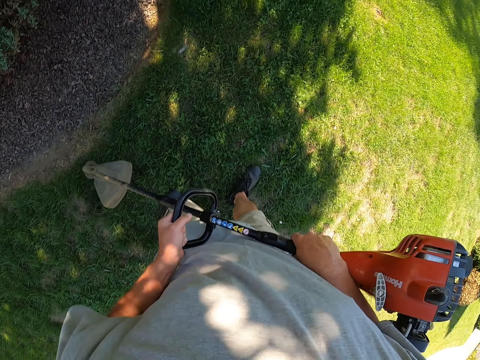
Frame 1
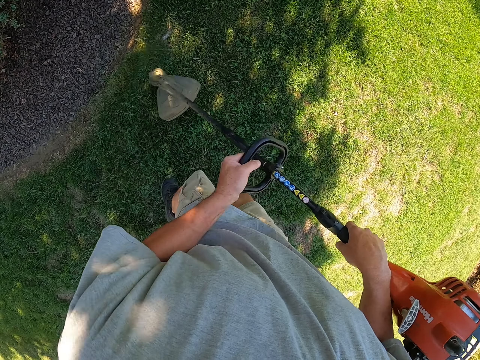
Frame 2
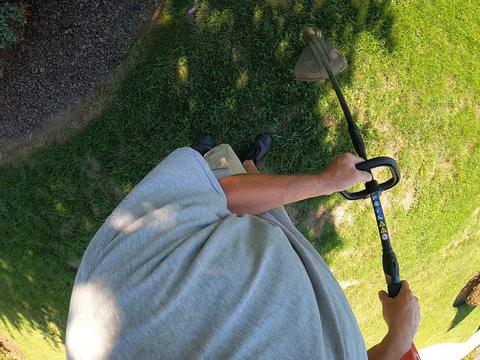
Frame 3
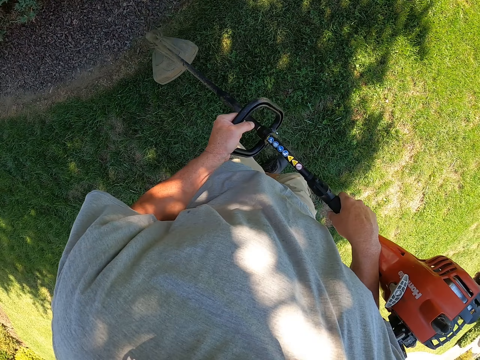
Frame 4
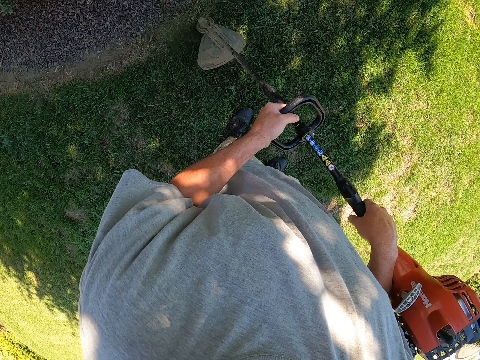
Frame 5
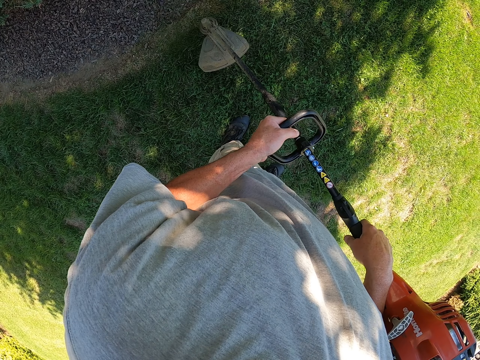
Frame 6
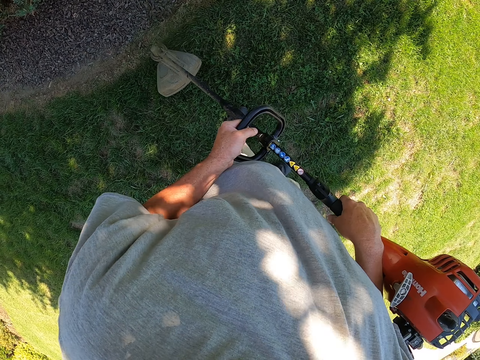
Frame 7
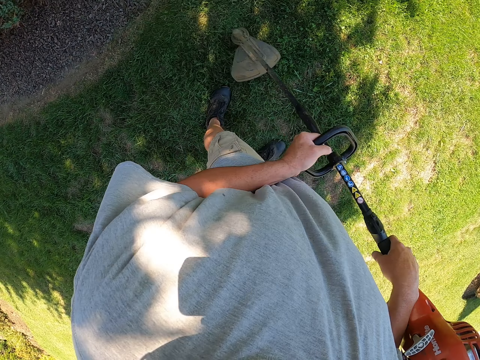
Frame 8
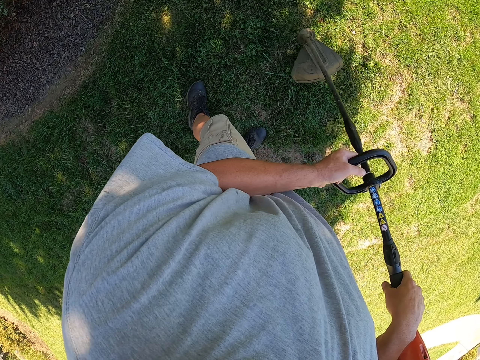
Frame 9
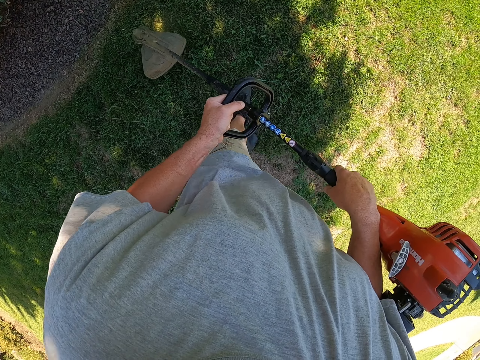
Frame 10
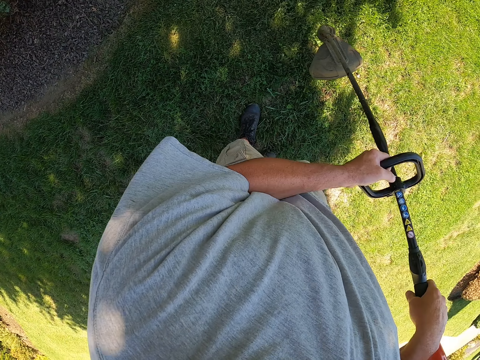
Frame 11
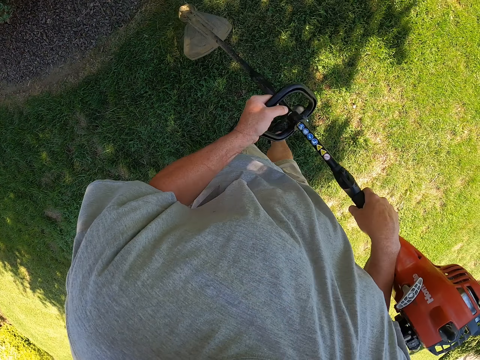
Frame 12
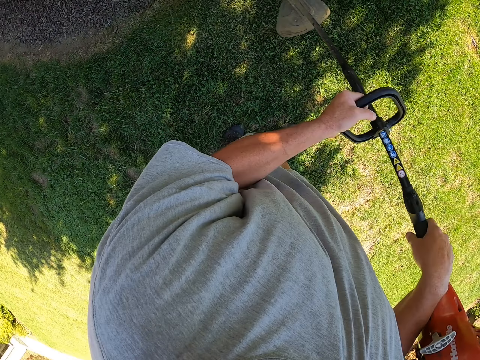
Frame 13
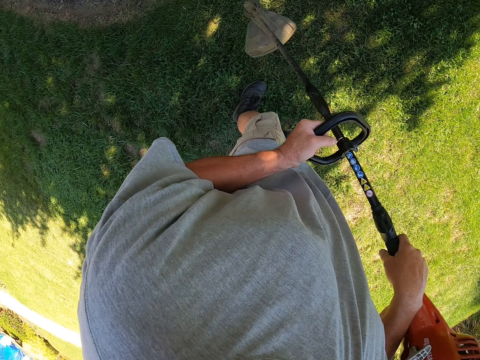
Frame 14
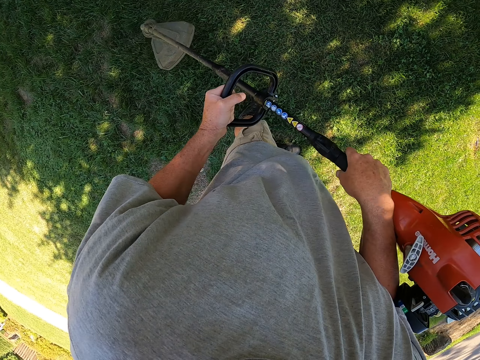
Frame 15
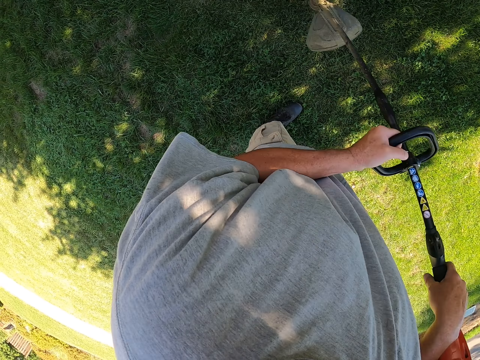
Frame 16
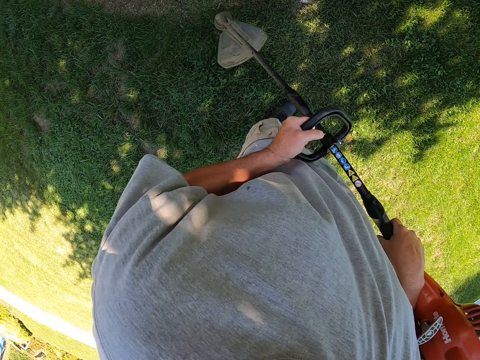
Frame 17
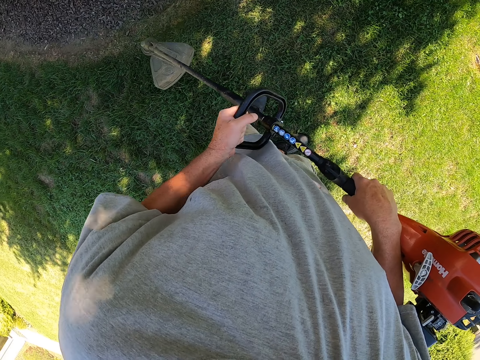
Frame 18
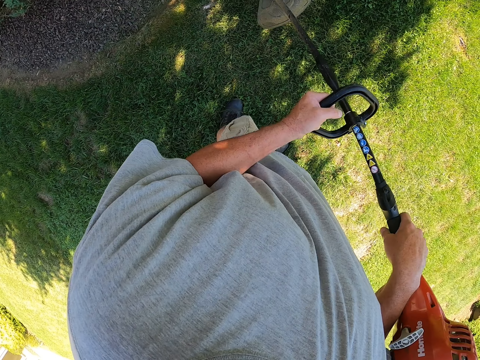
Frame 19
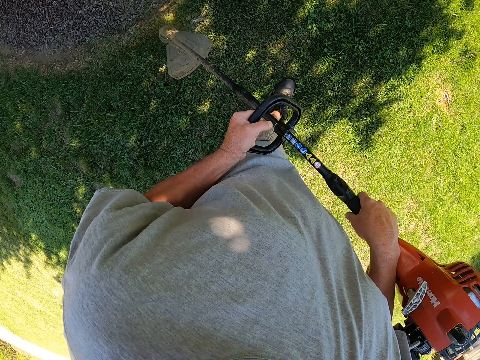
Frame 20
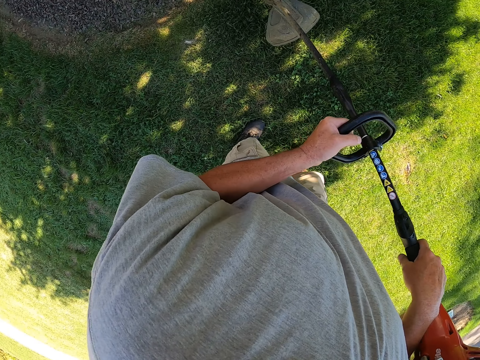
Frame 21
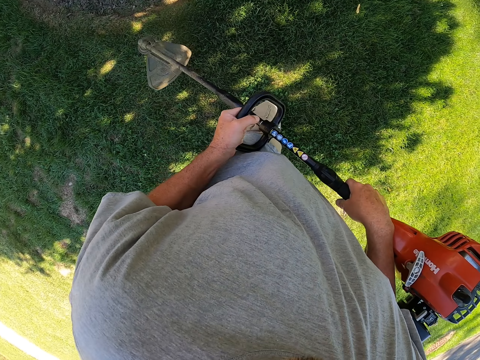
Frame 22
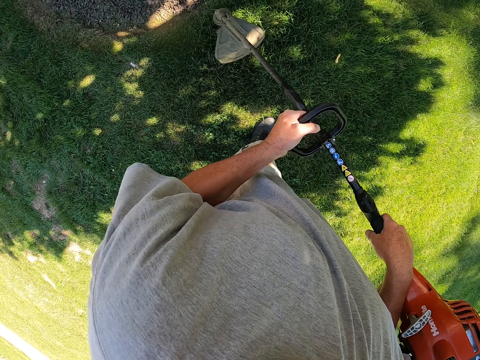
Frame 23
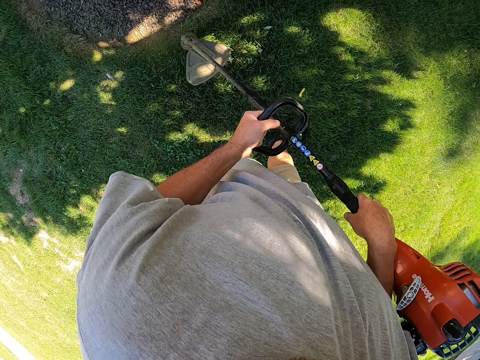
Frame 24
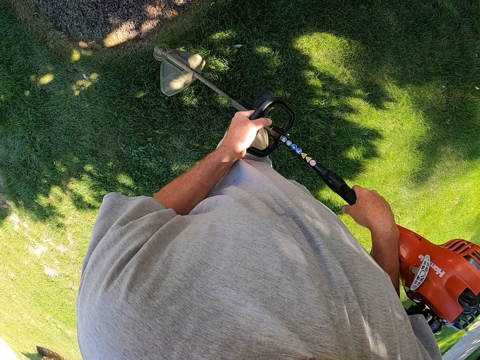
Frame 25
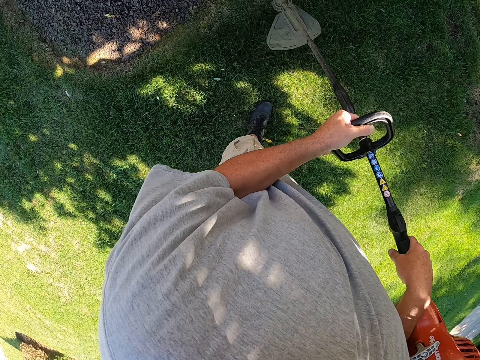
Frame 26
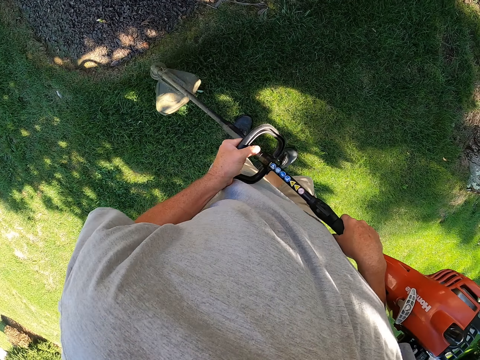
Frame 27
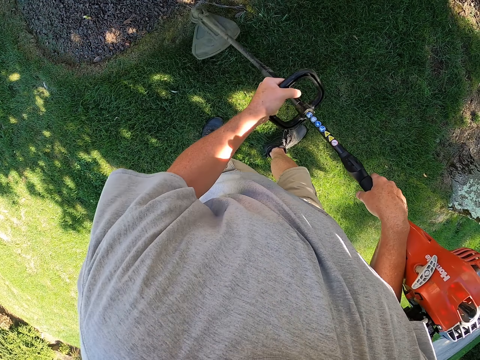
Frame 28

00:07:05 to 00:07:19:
The camera wearer stops walking. They trim grass with a grass trimmer. They walk around the compound. They trim grass with the grass trimmer.

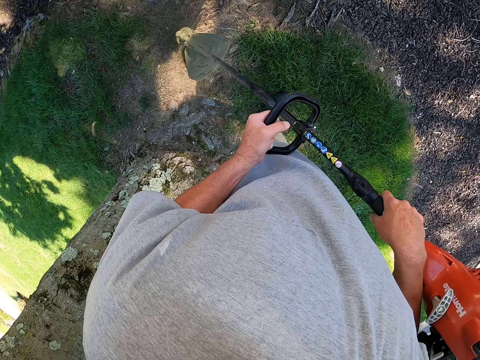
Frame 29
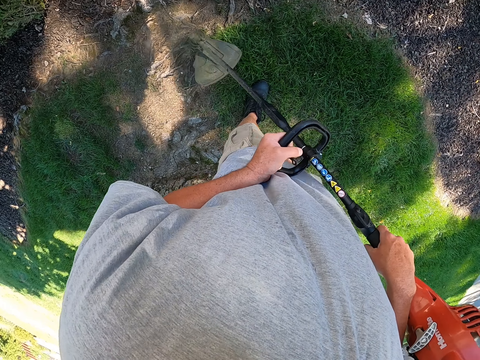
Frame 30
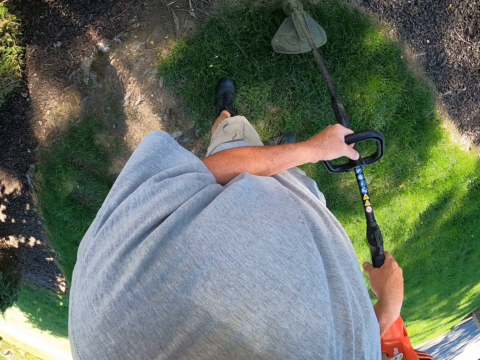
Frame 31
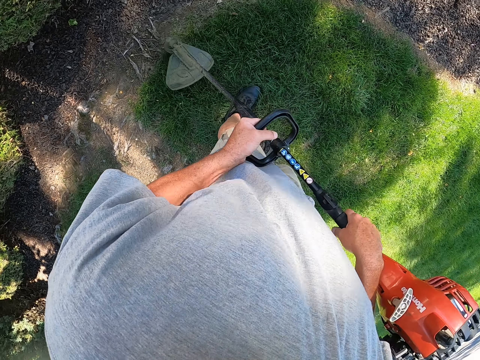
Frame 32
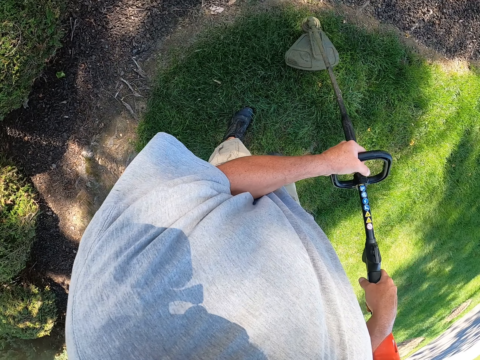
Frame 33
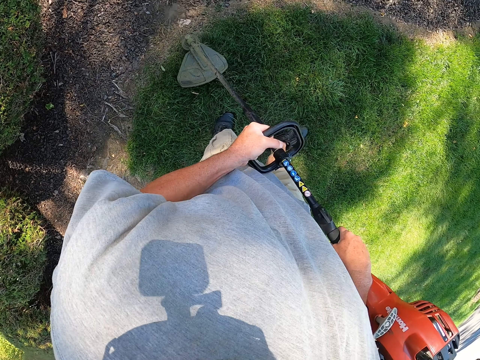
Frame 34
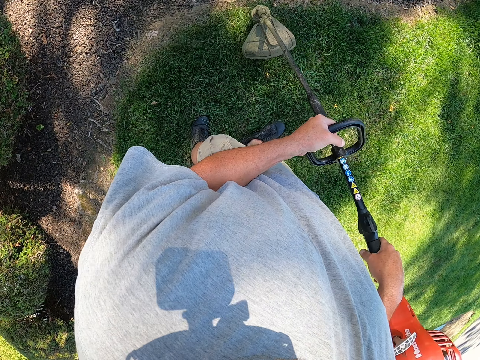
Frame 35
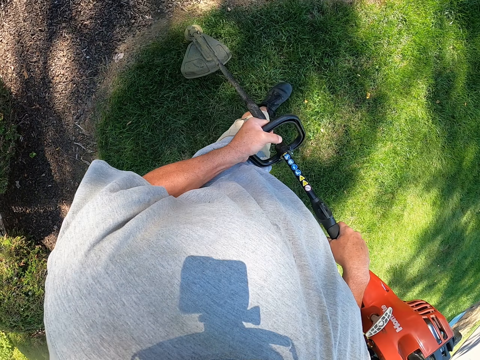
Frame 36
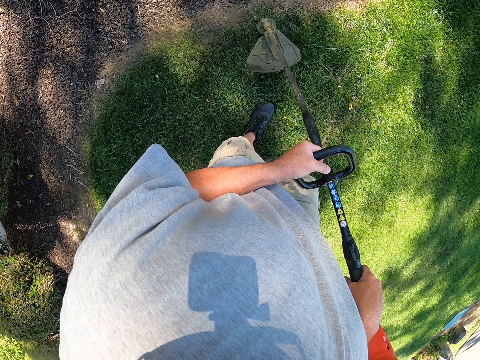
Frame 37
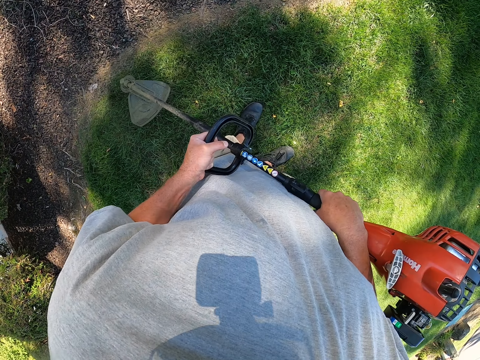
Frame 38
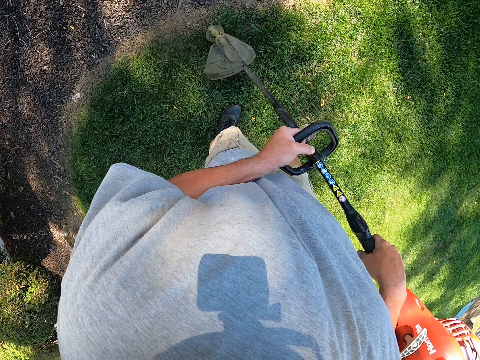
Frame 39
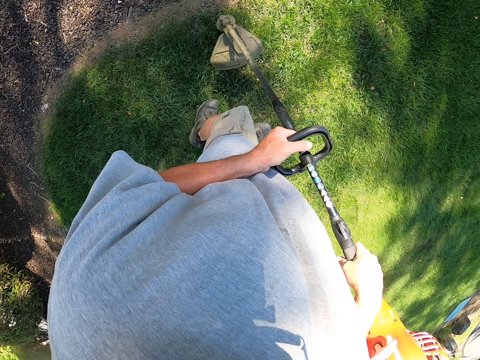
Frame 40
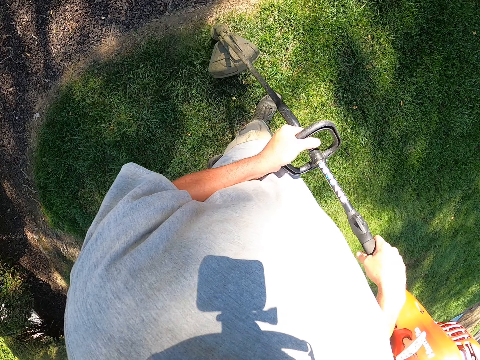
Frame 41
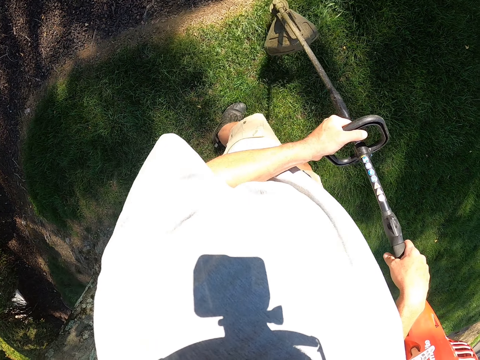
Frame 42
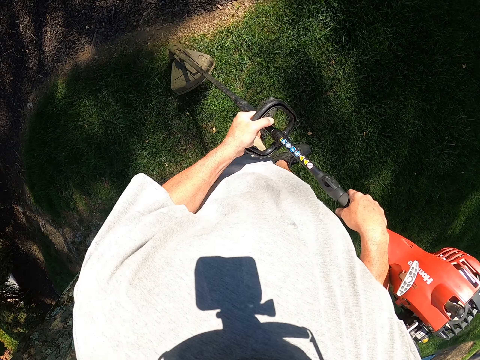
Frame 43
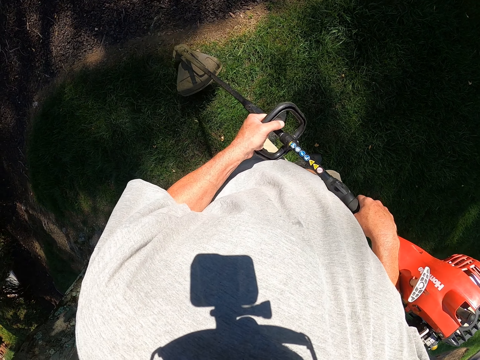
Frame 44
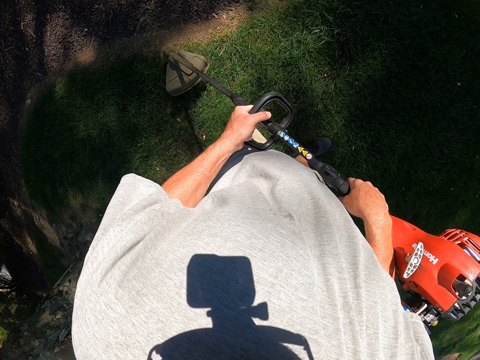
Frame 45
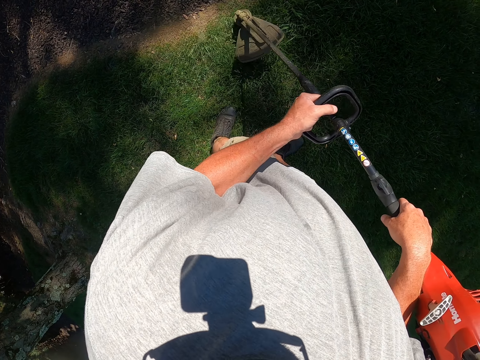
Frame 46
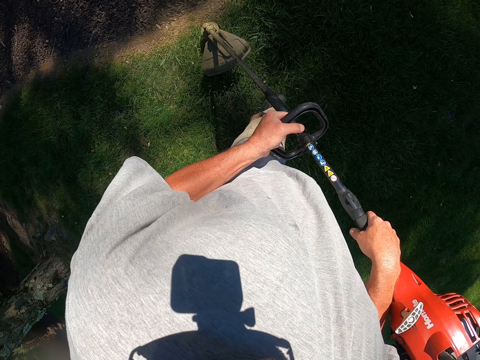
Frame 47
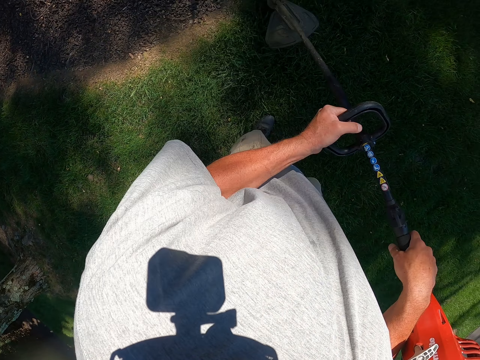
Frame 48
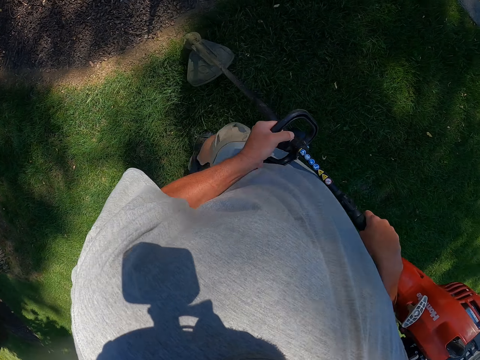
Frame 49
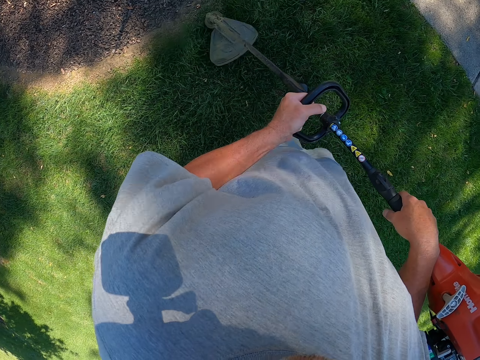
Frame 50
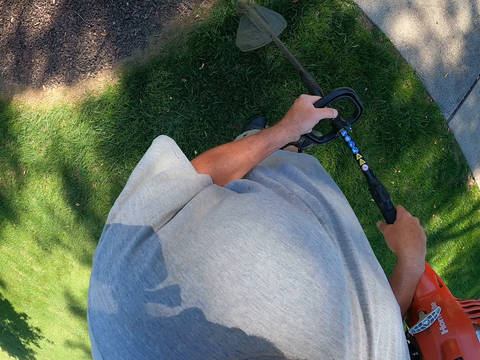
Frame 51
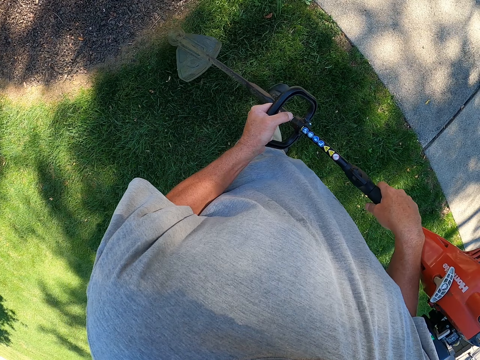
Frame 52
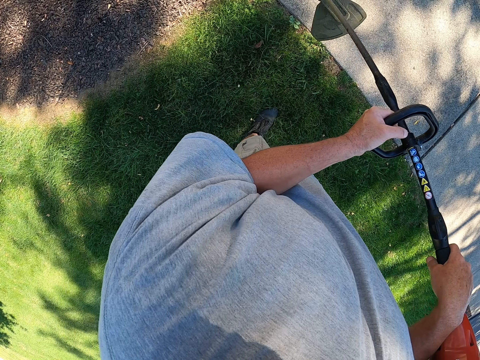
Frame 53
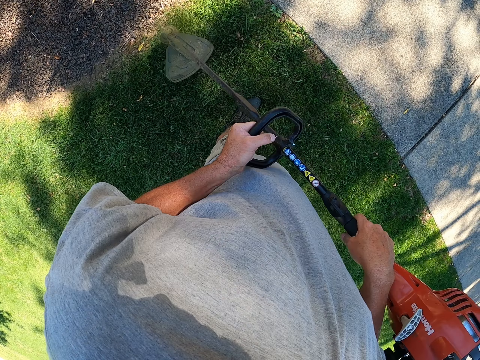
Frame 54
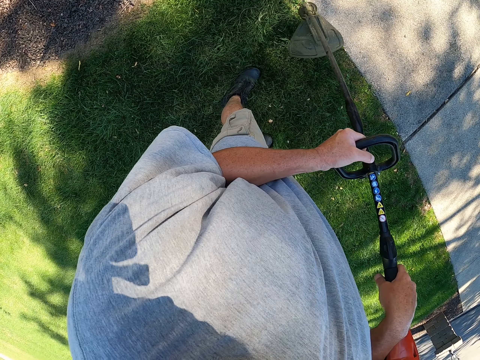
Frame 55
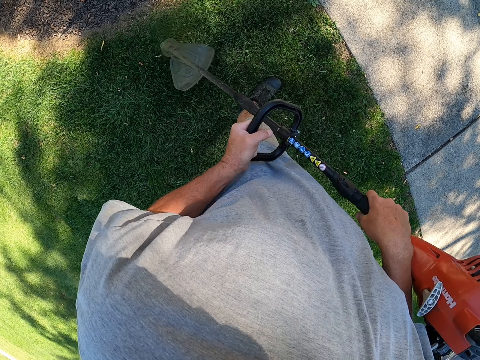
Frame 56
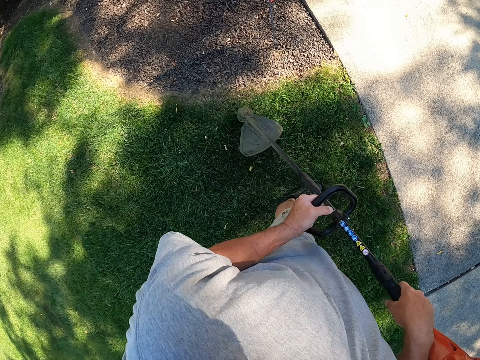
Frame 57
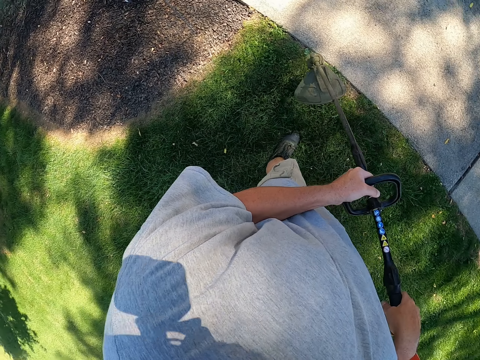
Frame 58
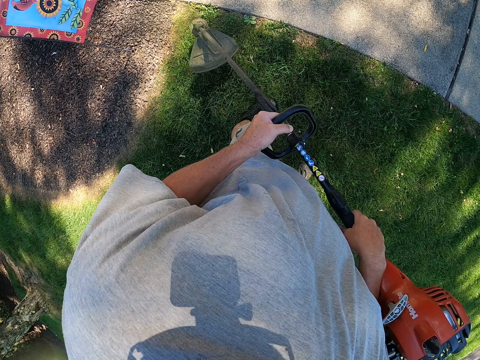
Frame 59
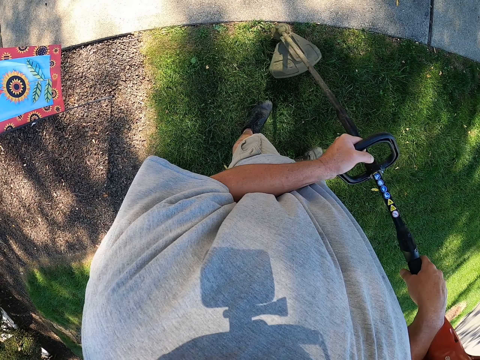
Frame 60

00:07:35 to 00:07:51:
The camera wearer stops walking. They trim grass with a grass trimmer. They walk around the compound. They trim grass with the grass trimmer. They stop walking. They trim grass with the grass trimmer.
